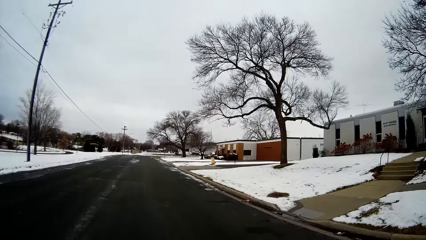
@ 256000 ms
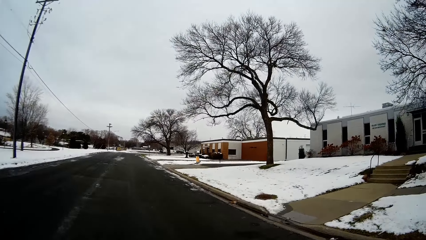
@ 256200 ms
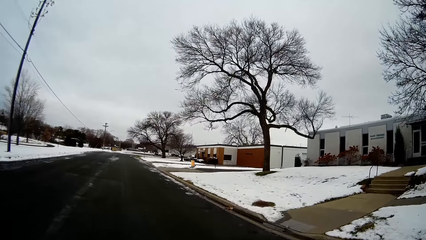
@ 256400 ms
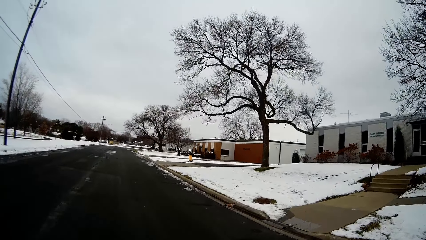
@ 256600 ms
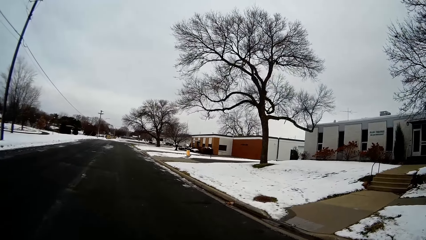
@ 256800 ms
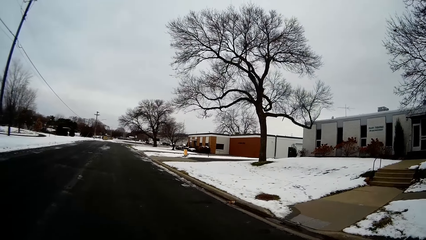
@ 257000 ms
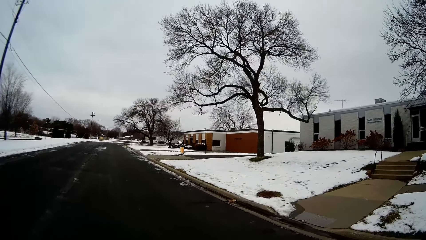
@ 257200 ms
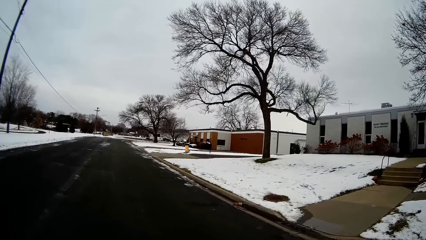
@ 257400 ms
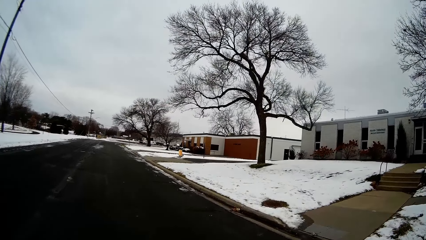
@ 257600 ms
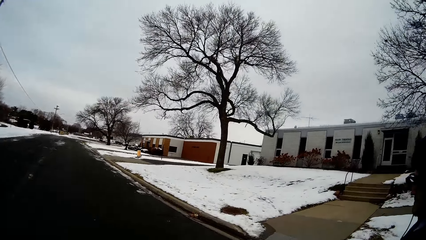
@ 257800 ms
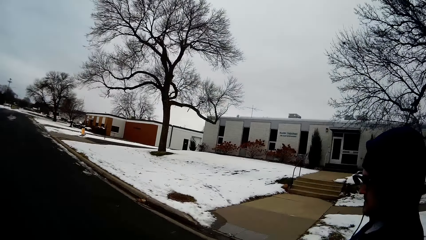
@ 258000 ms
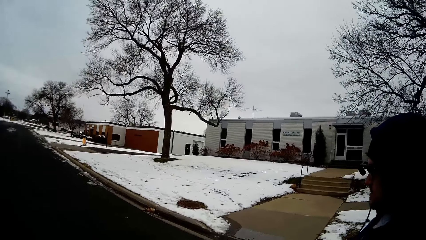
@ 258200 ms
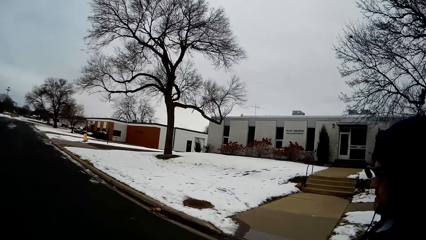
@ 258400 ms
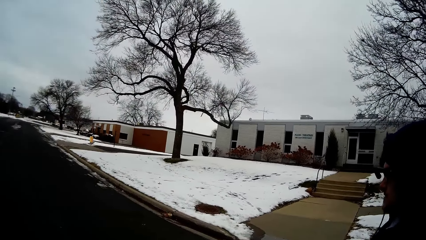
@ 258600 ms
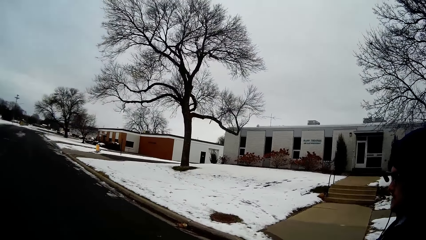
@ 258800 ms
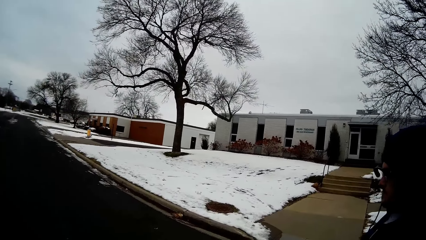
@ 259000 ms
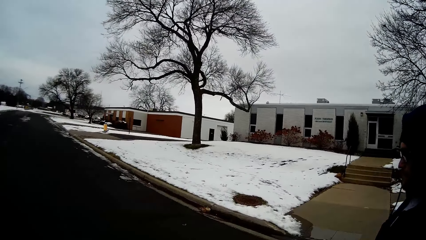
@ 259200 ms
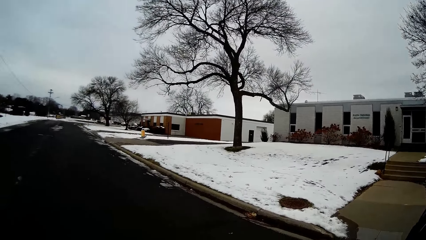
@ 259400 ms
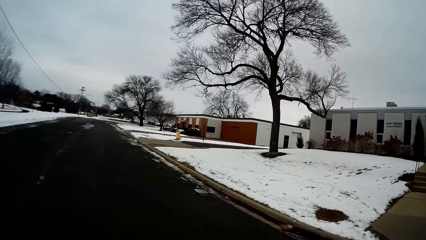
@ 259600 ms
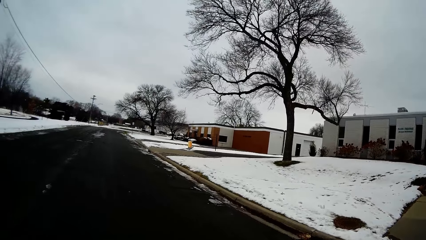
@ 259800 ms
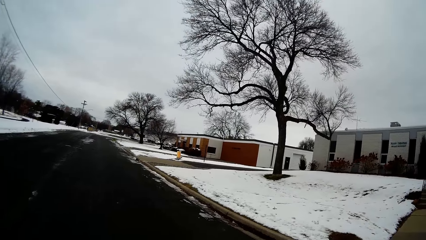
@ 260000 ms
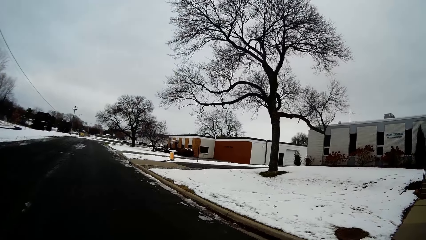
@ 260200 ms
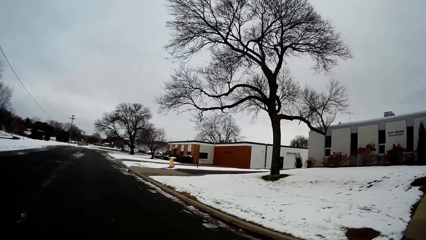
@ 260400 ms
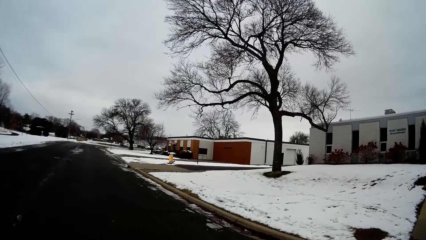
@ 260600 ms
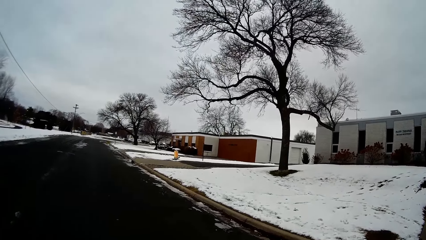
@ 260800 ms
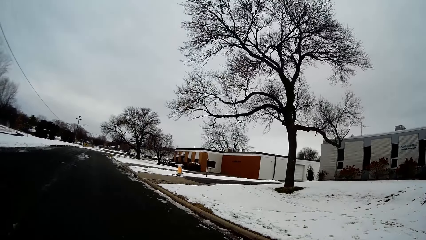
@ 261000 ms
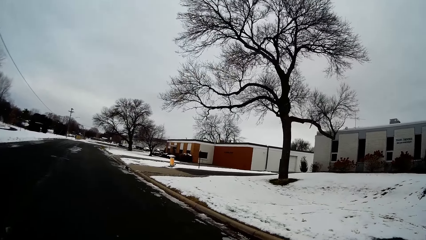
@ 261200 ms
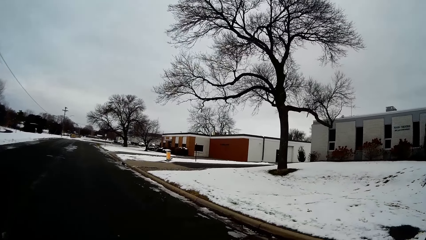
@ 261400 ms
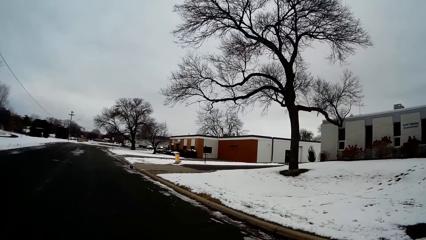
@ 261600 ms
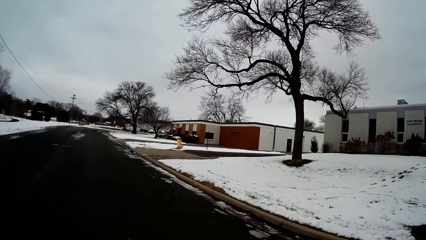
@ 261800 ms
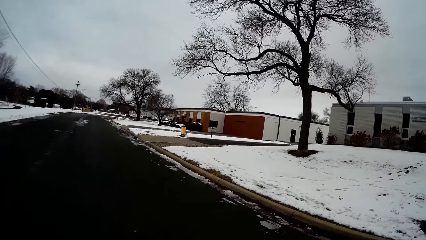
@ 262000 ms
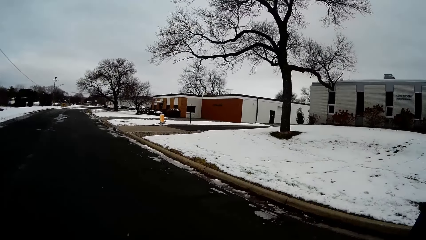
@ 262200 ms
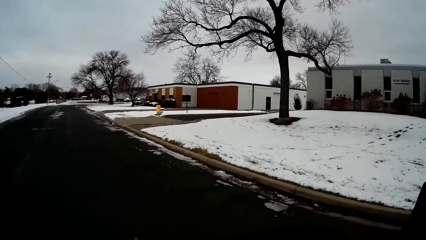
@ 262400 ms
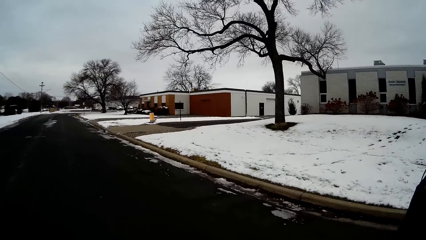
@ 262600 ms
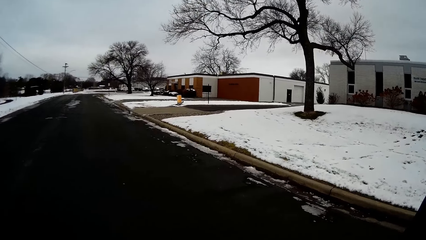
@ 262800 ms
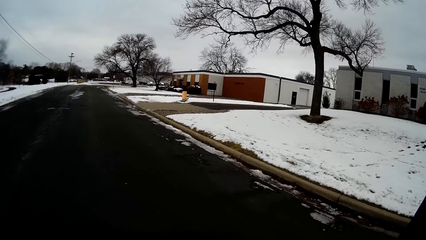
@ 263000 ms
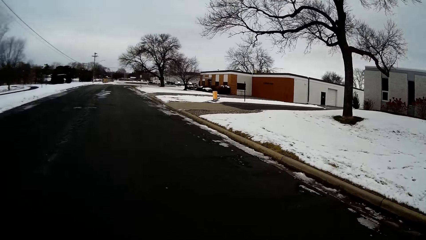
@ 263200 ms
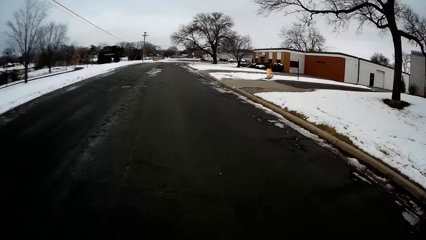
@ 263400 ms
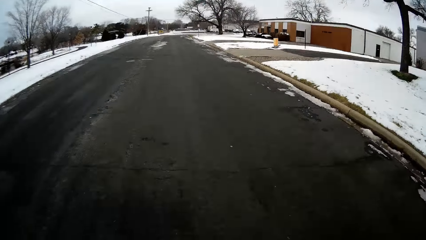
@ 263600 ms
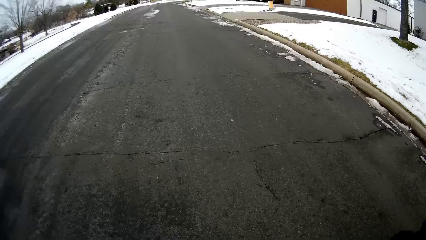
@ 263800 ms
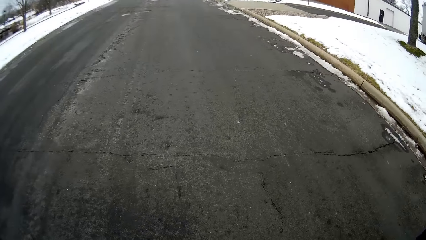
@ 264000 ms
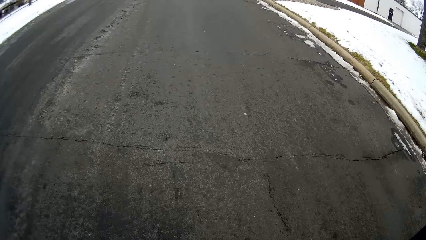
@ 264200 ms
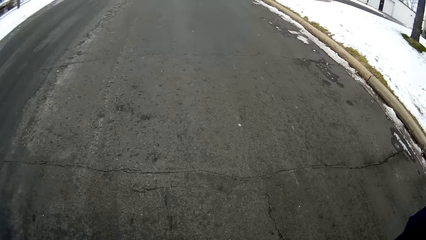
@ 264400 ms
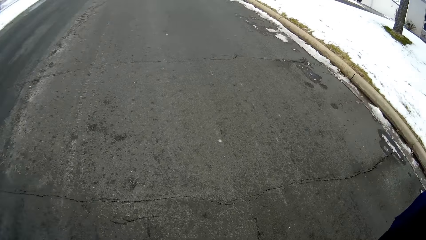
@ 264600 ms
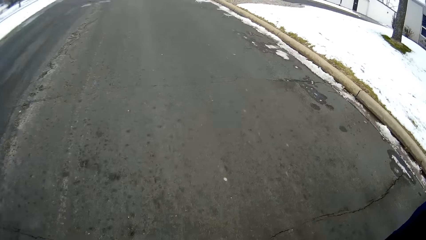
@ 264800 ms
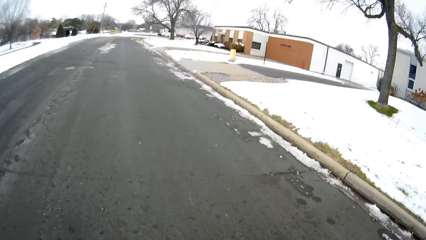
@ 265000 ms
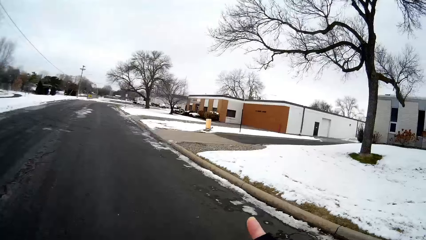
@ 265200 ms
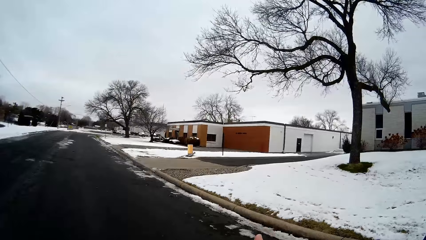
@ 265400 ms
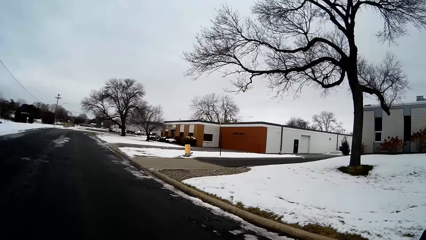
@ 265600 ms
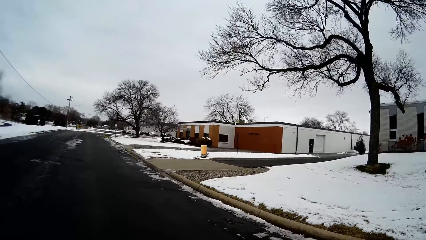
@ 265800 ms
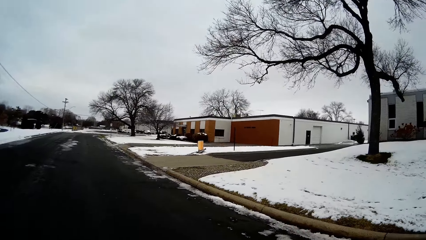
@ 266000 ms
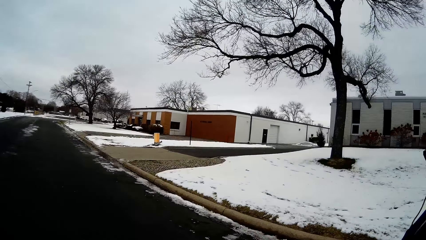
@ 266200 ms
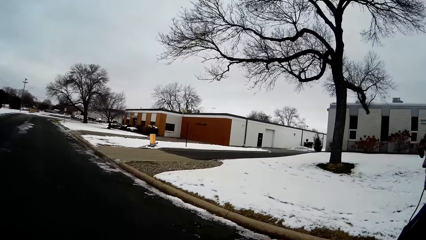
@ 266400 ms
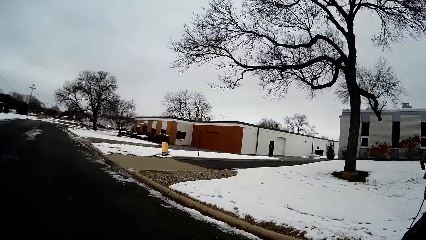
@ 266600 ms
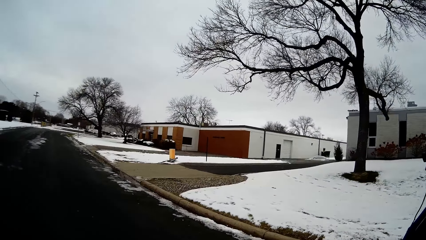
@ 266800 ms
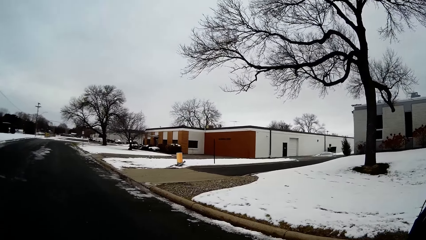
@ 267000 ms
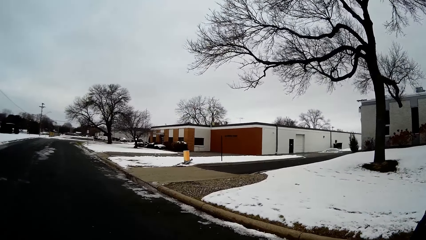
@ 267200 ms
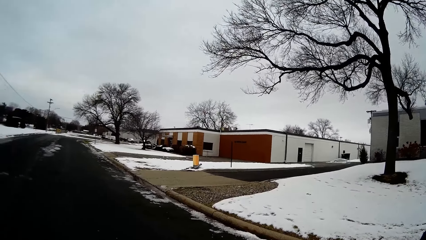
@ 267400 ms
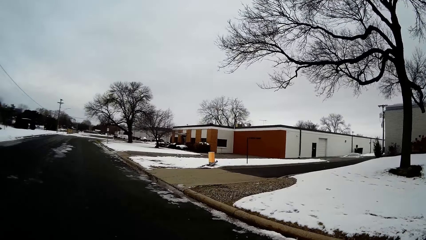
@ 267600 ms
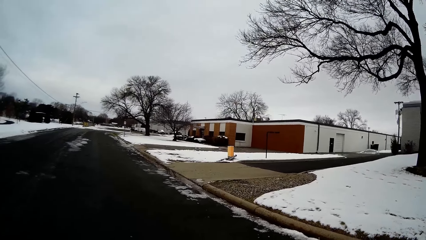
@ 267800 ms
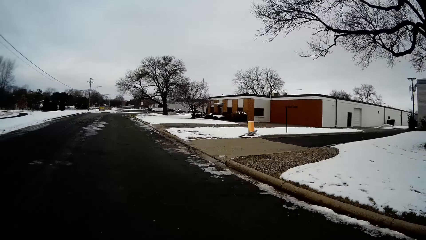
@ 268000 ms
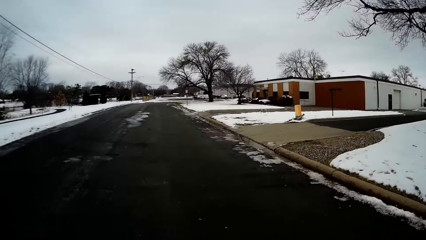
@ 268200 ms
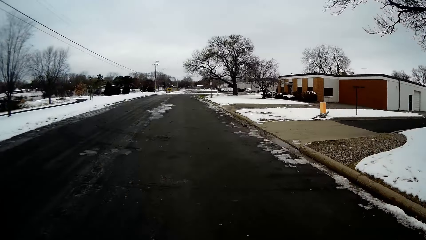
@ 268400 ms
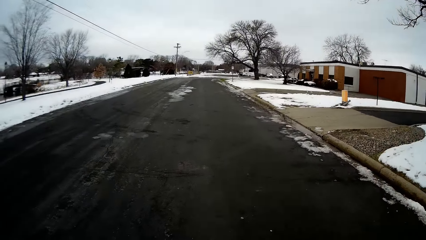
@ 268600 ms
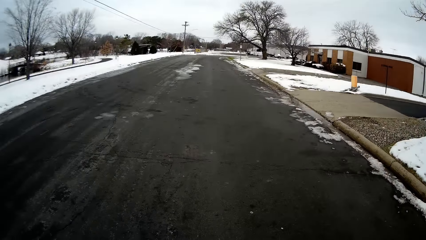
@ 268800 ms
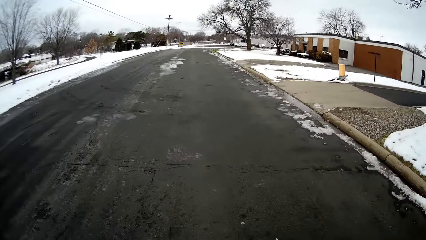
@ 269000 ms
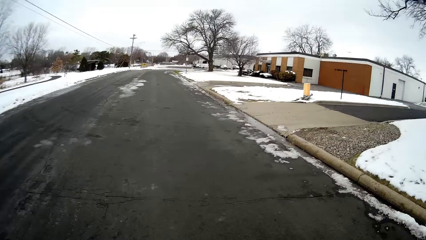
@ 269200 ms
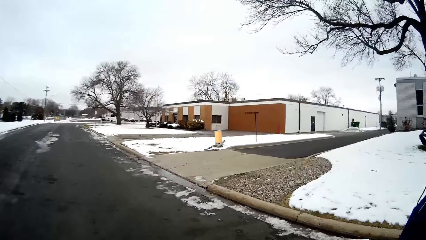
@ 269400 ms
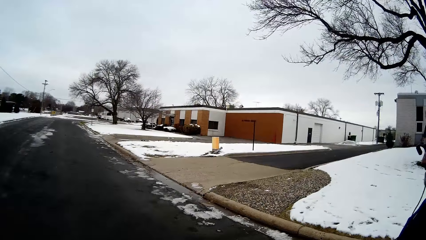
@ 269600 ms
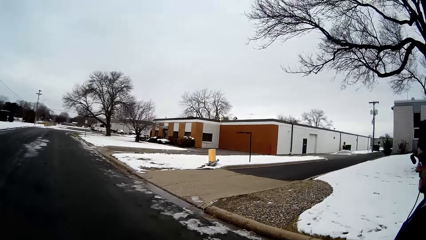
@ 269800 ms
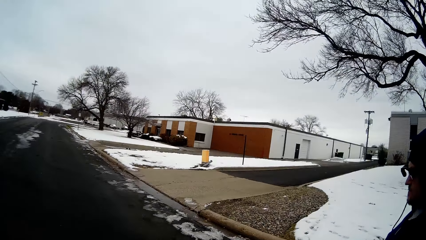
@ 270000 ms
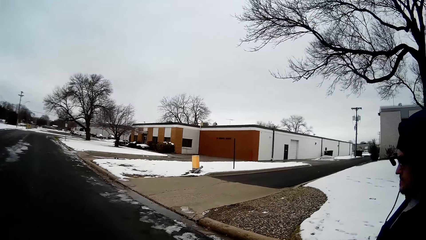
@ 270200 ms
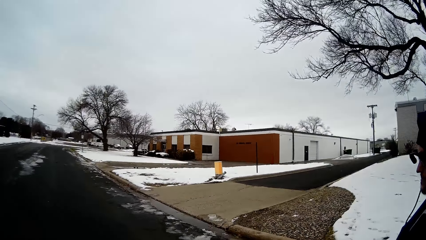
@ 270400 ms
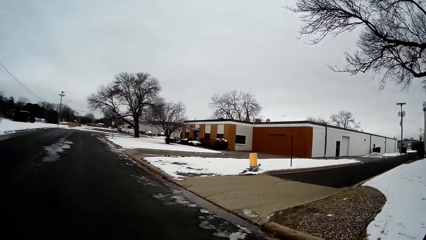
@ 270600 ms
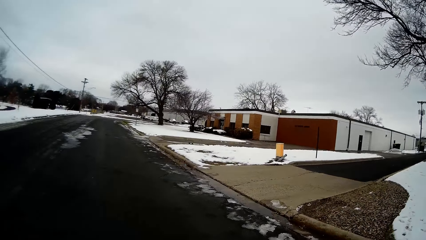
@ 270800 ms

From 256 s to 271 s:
The camera wearer walks on the road. They look around. They converse with a man. They walk on the road. They talk with the man. They walk on the road.
